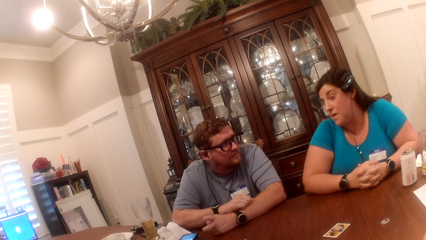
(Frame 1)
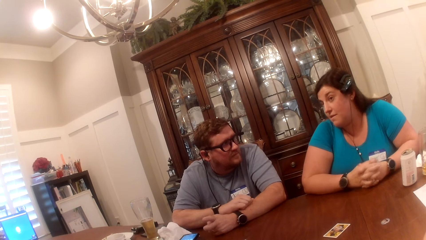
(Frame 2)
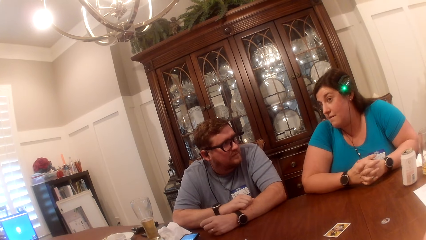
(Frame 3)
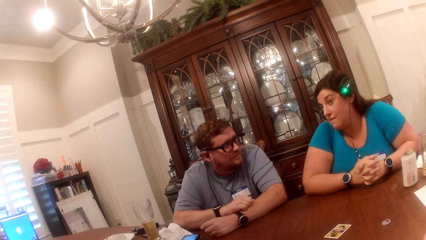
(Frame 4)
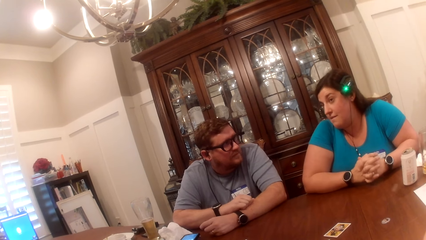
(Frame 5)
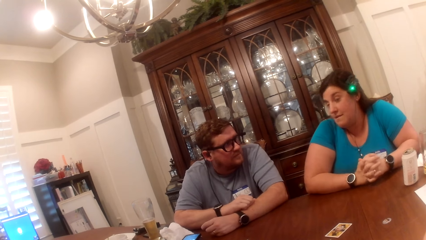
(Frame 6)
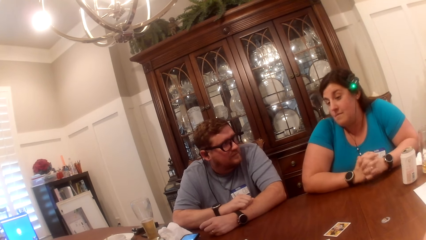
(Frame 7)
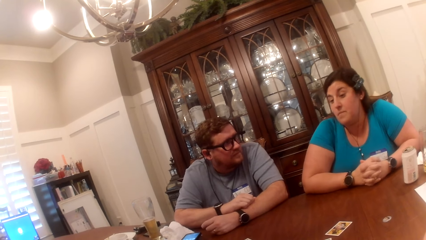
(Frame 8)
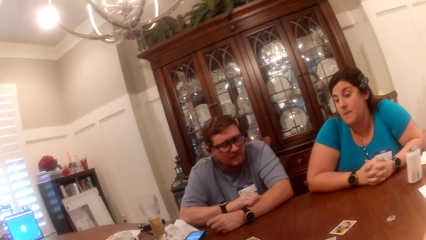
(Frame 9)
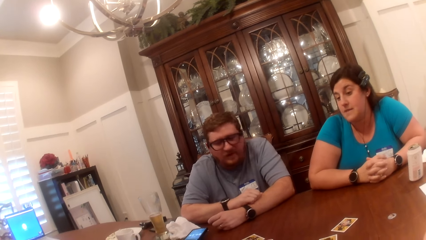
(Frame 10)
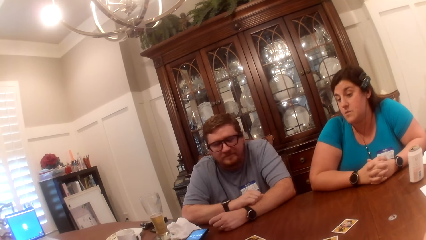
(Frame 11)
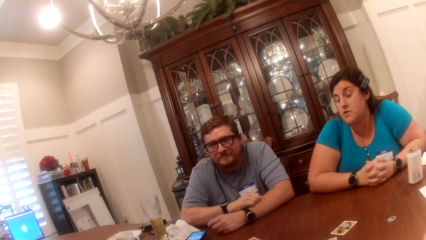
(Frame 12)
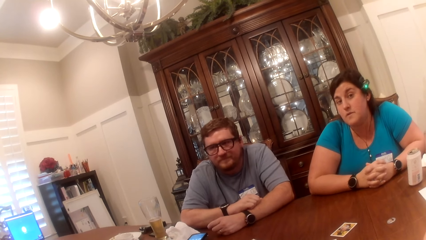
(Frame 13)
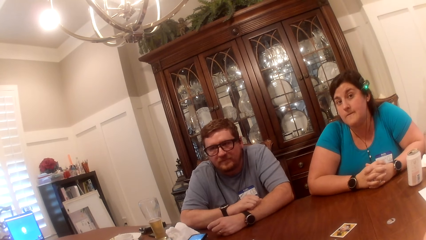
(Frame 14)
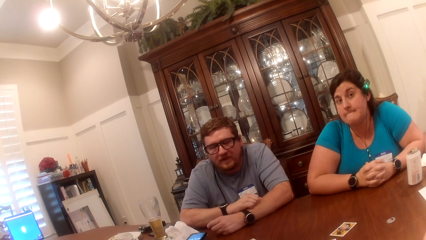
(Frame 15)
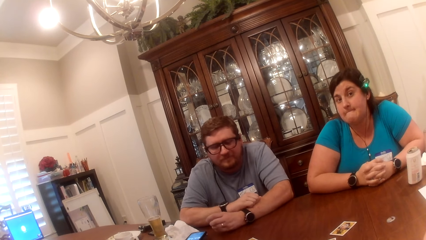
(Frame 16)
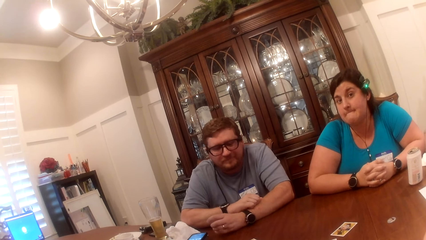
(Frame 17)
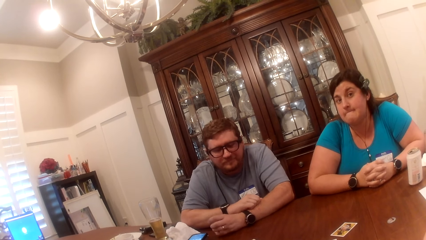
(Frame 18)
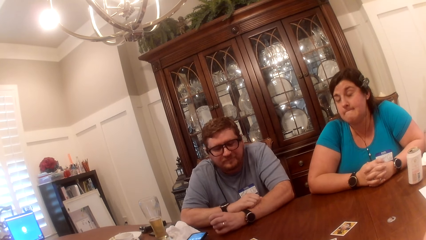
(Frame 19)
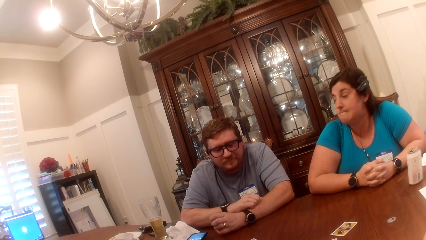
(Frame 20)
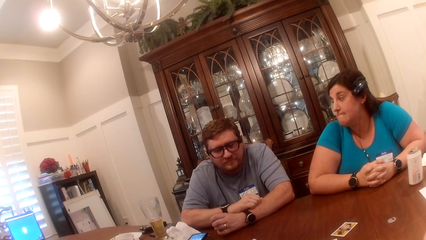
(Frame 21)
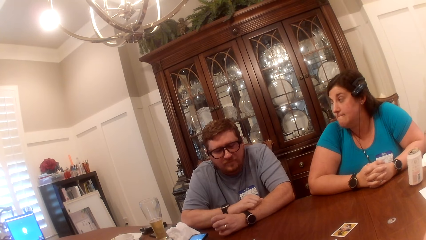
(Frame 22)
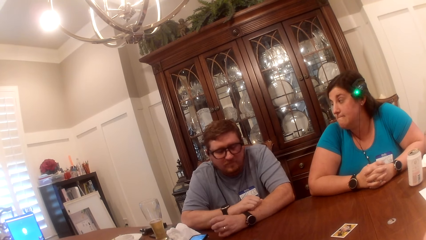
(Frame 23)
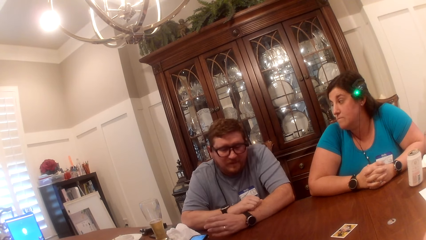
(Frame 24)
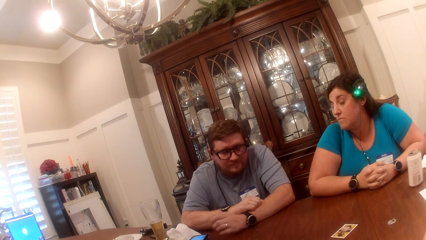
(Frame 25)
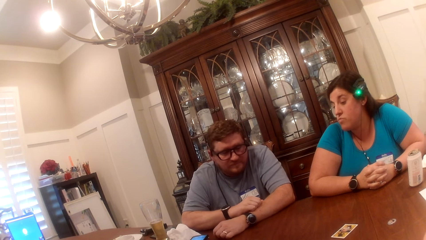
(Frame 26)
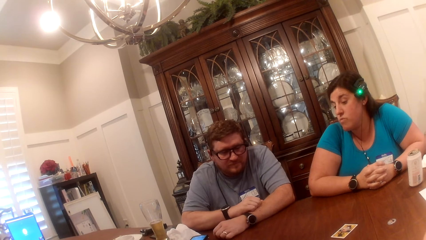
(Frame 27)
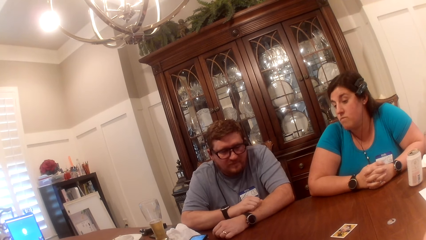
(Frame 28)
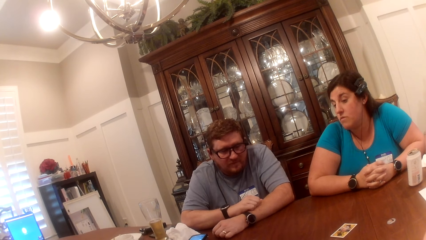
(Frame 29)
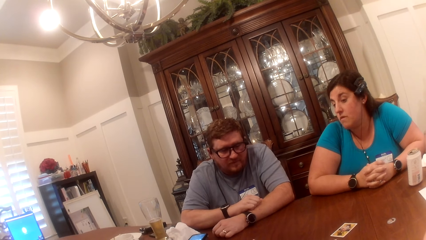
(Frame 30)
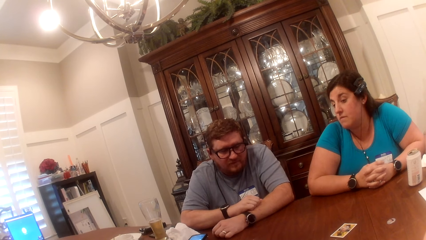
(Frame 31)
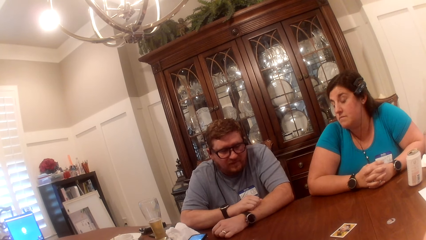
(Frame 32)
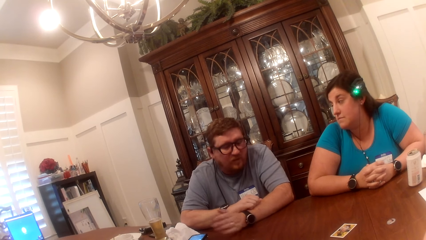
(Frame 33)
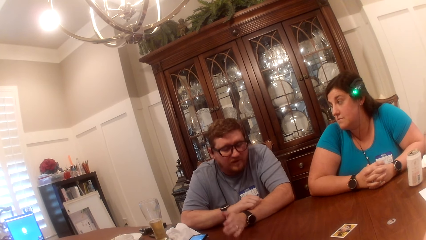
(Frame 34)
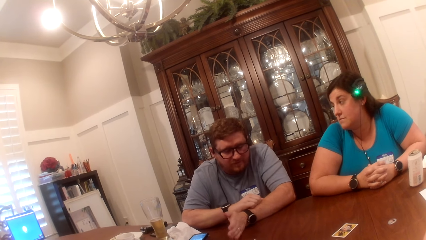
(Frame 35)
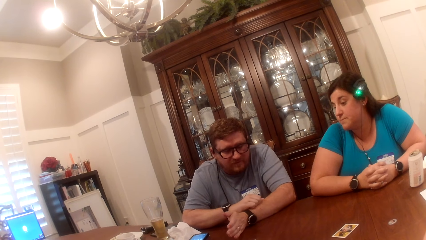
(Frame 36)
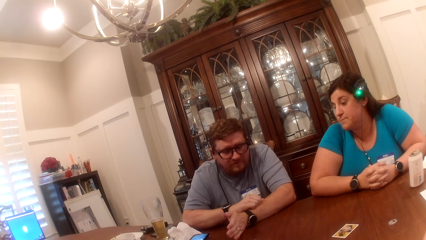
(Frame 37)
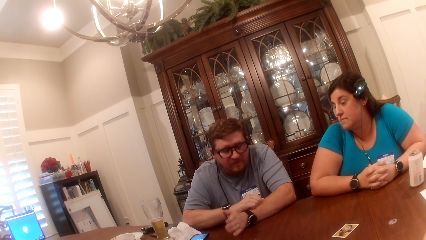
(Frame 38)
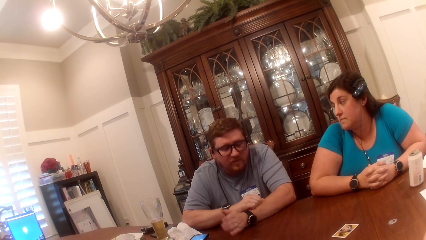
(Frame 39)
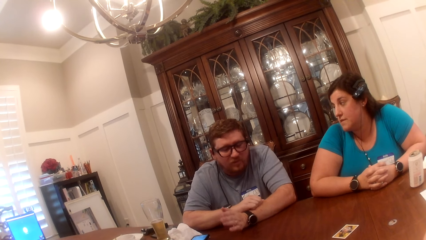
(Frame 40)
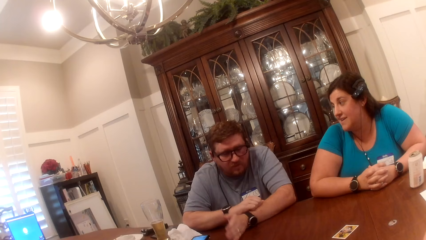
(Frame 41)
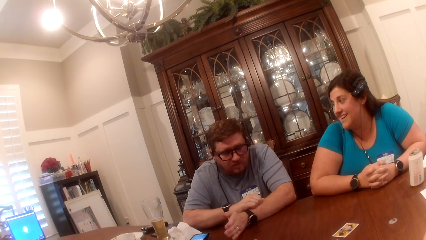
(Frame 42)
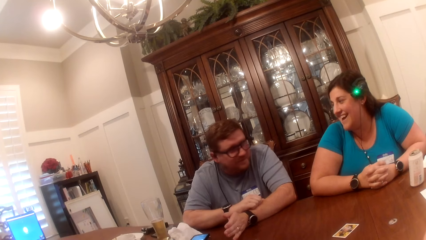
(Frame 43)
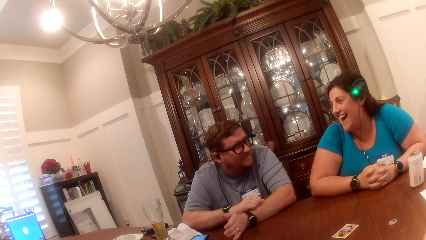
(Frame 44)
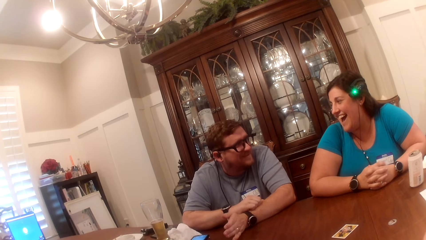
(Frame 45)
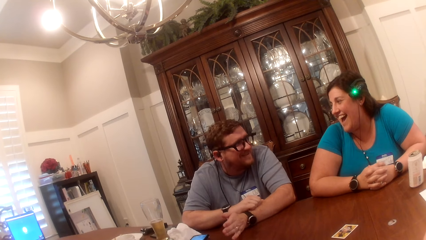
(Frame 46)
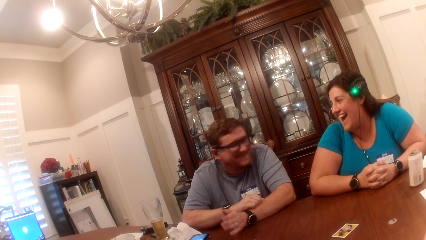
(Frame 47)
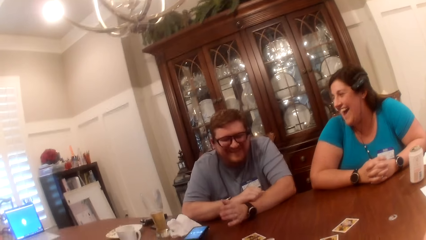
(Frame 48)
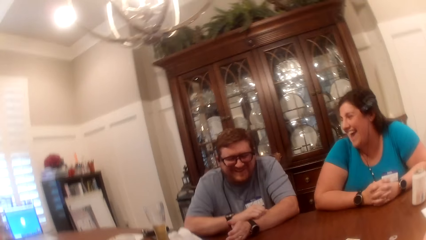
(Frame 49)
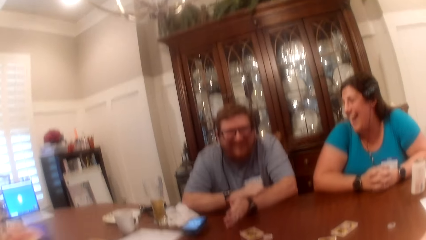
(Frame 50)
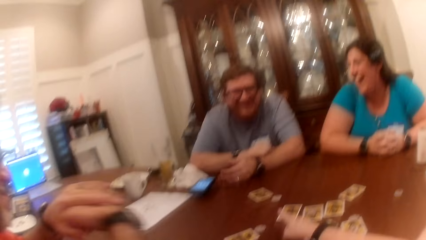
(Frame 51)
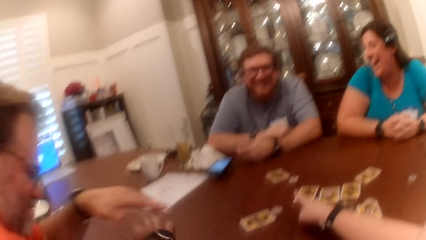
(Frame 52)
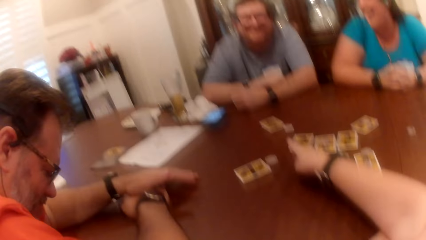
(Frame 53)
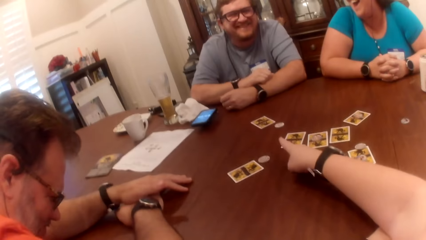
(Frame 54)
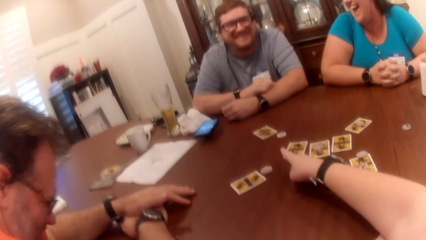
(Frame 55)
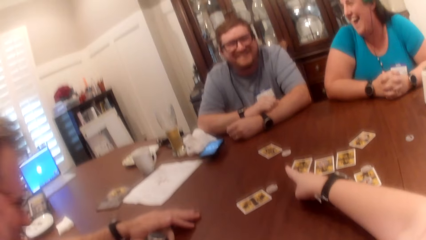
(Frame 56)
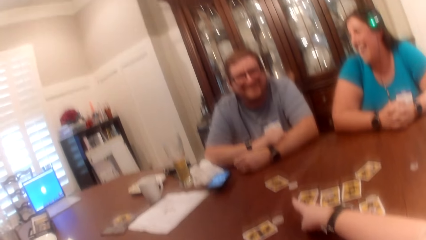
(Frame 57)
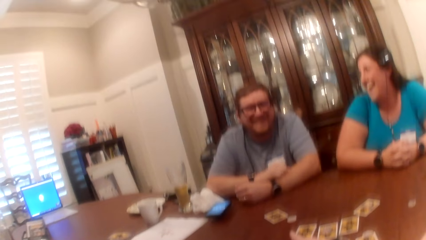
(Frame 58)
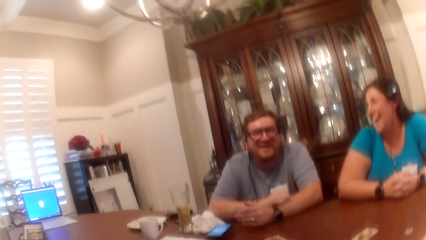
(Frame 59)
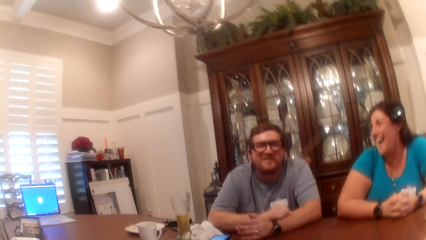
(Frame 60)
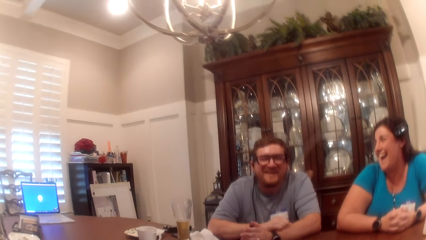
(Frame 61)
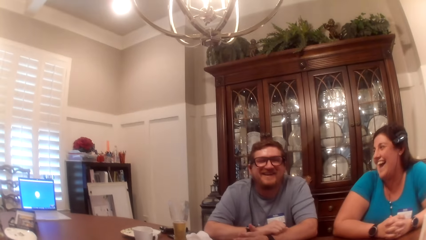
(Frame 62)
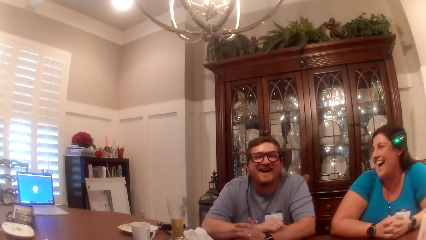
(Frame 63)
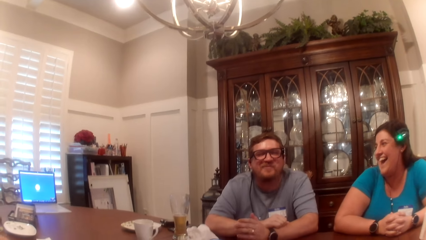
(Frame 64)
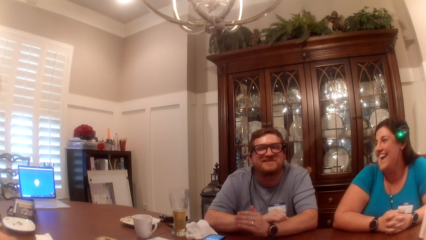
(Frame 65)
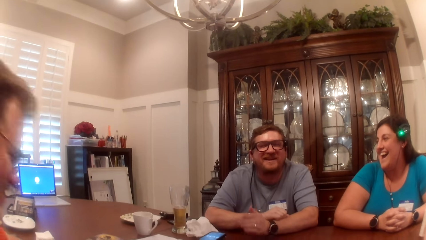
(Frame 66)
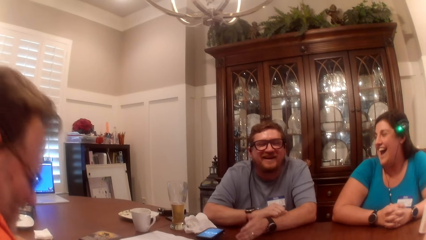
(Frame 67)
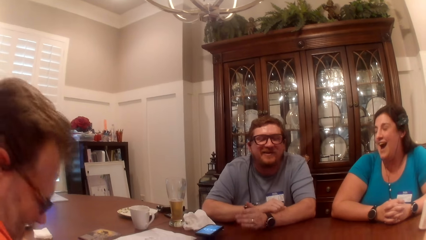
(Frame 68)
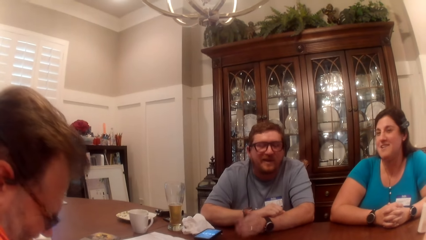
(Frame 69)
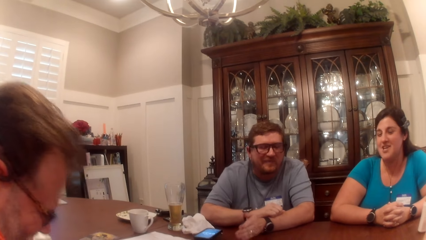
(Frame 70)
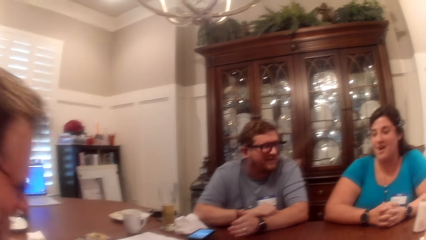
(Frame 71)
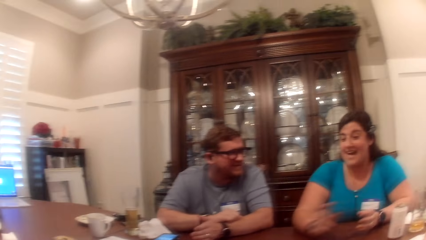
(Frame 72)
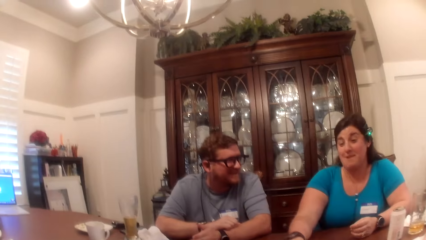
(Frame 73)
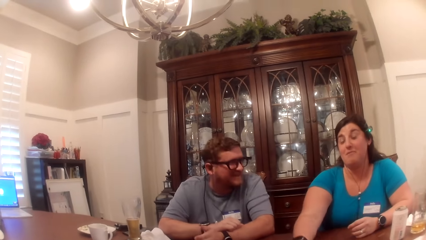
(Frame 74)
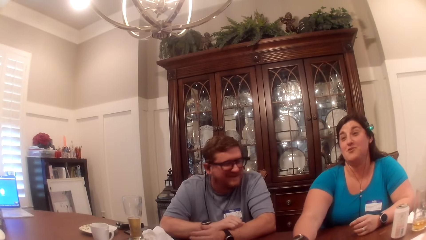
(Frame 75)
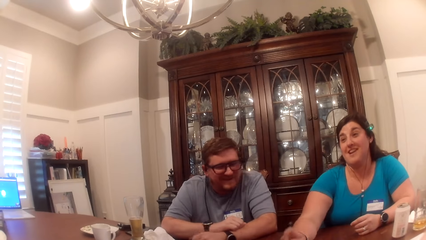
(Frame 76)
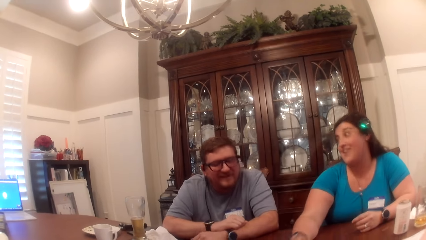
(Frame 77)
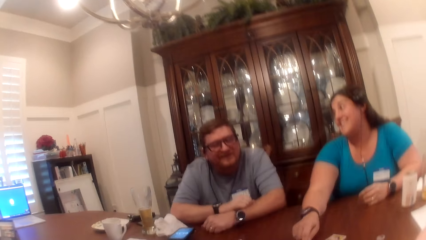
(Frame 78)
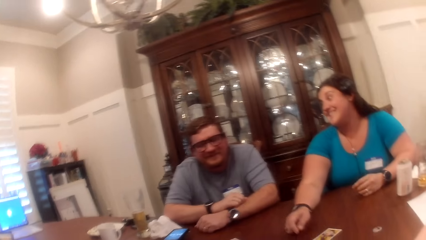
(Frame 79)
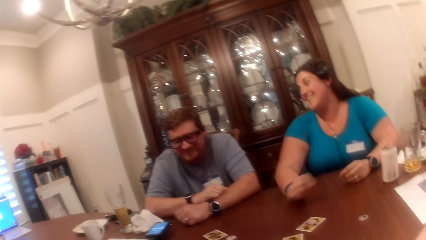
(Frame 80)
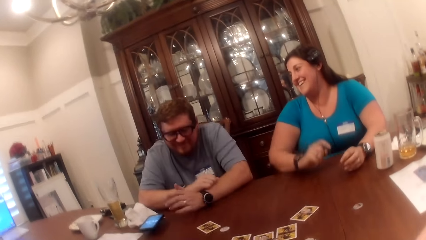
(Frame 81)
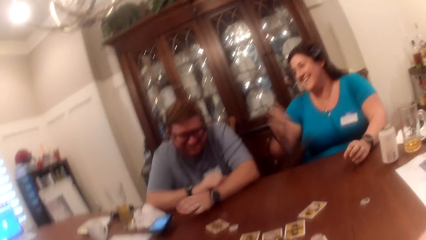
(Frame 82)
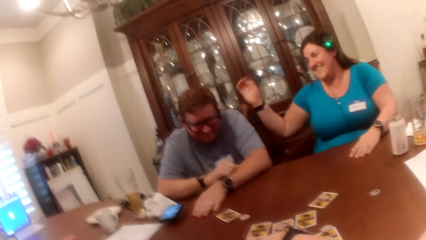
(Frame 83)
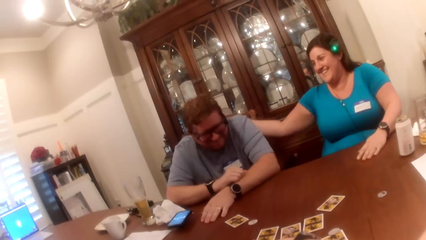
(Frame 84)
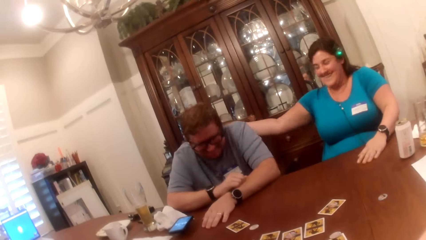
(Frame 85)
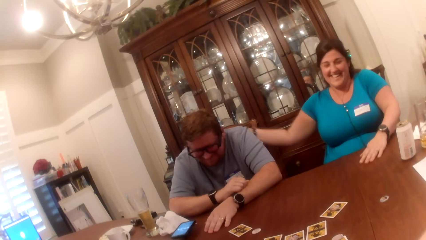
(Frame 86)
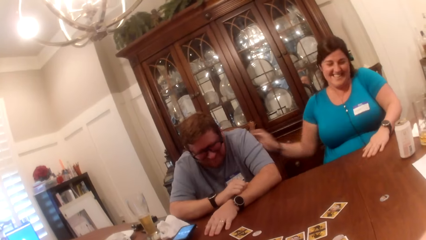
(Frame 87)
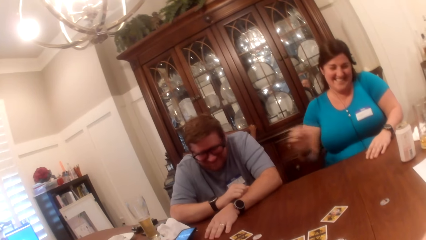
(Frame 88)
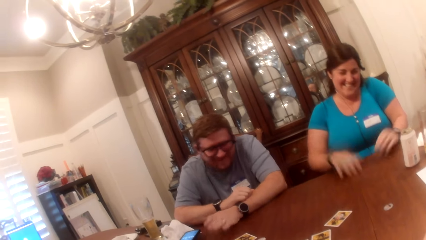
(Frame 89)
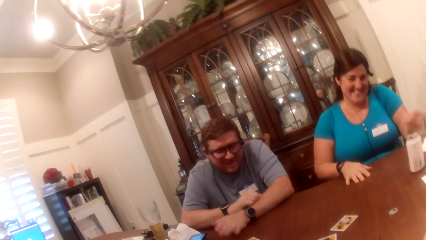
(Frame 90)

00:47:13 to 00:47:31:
The camera wearer points at a card on the table with her right hand finger. A man places both hands on the table. A woman taps the table with her right hand finger. The woman pats another man on his back with her right hand.
